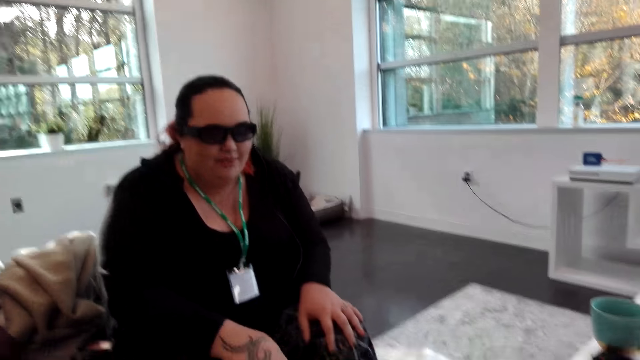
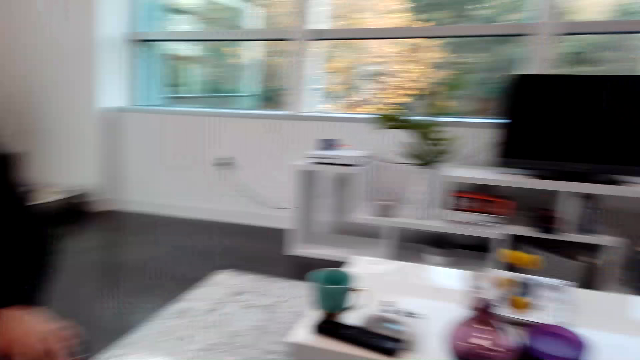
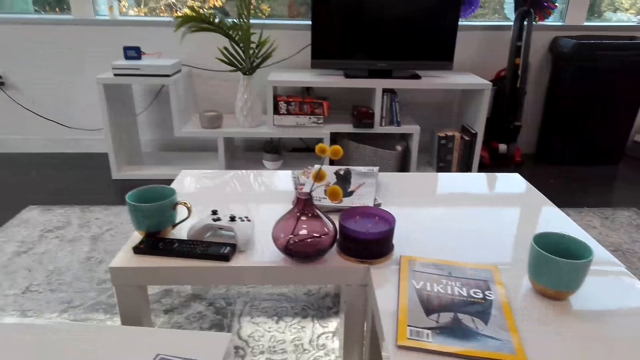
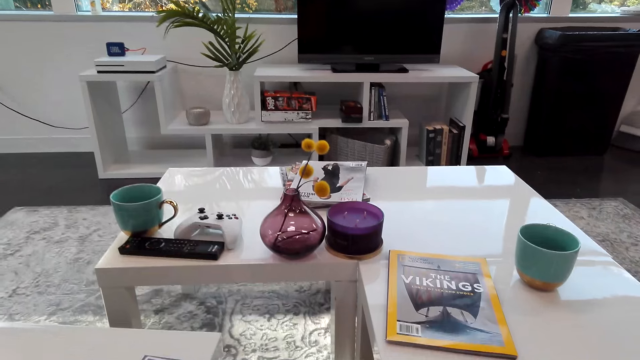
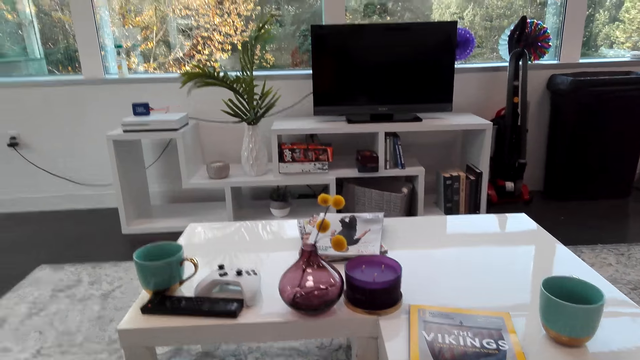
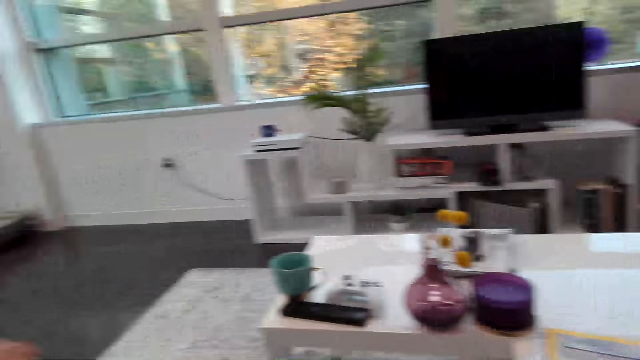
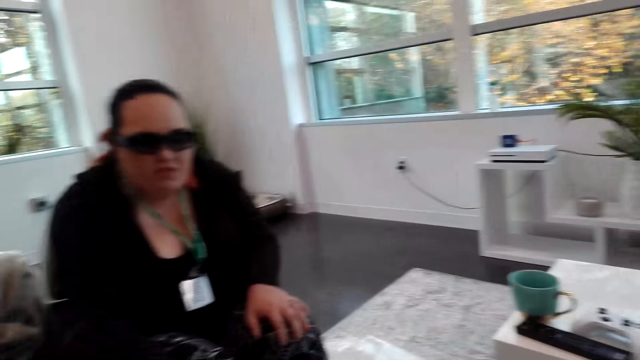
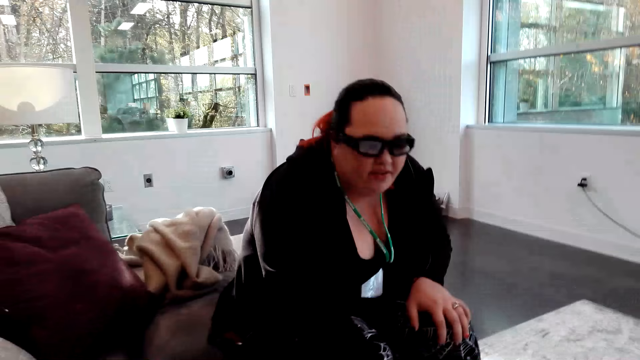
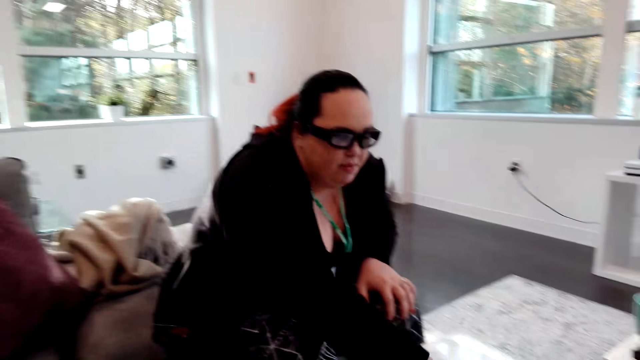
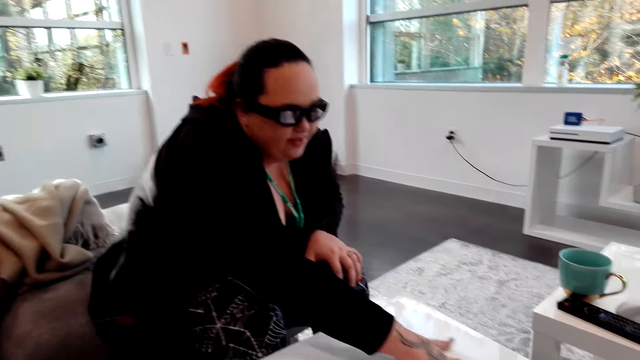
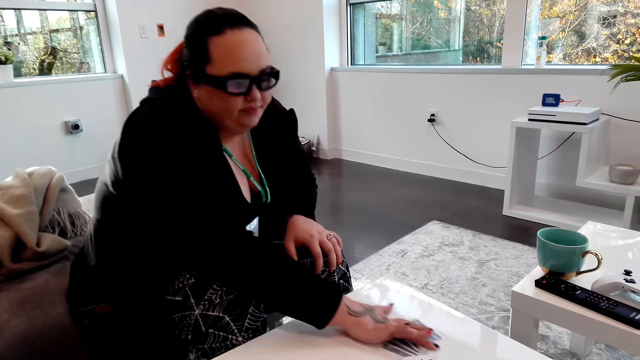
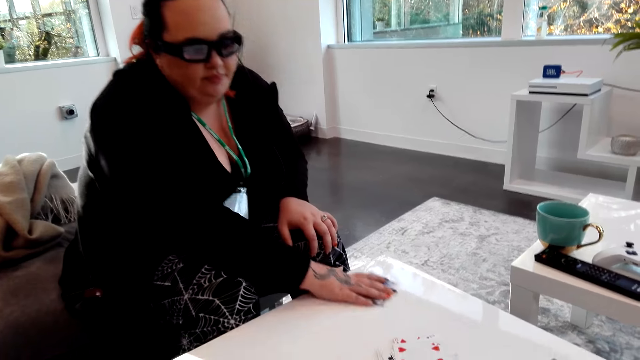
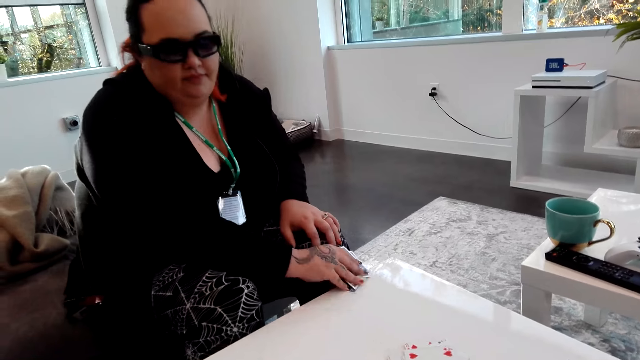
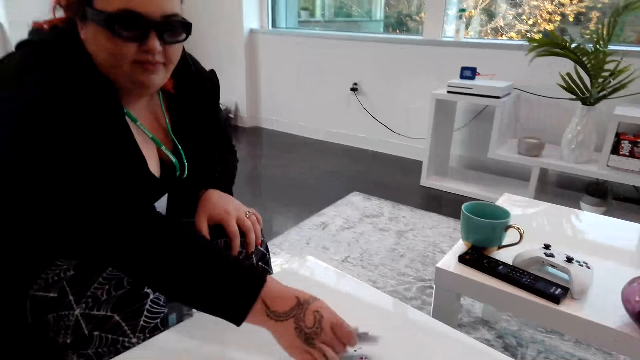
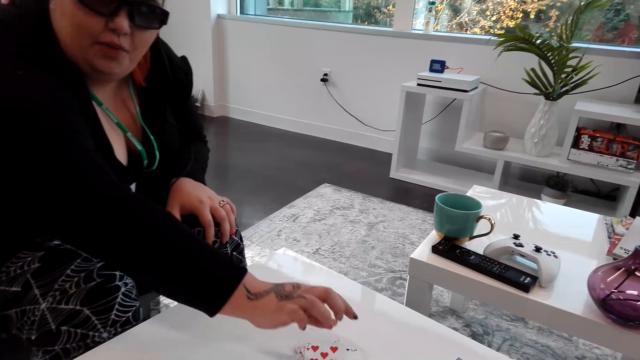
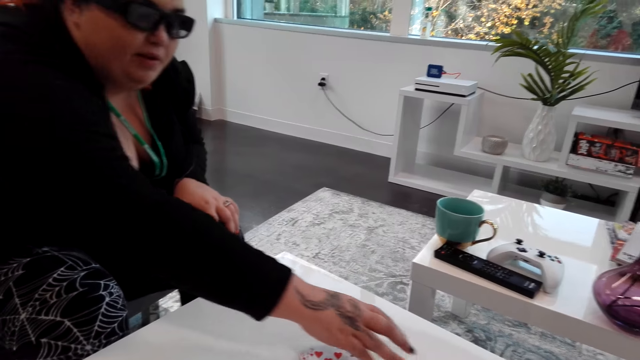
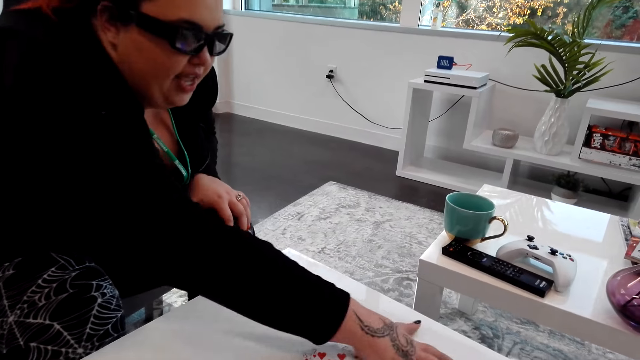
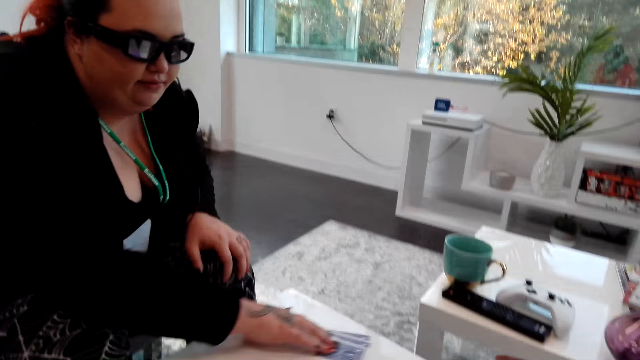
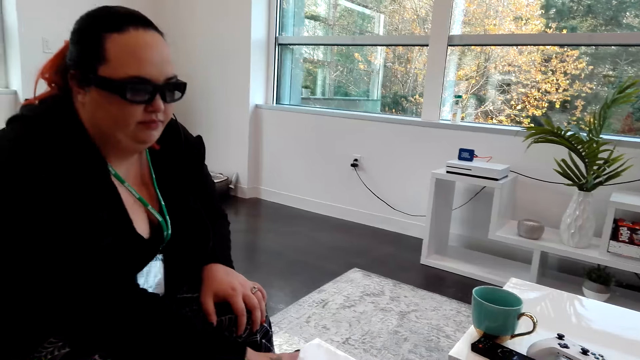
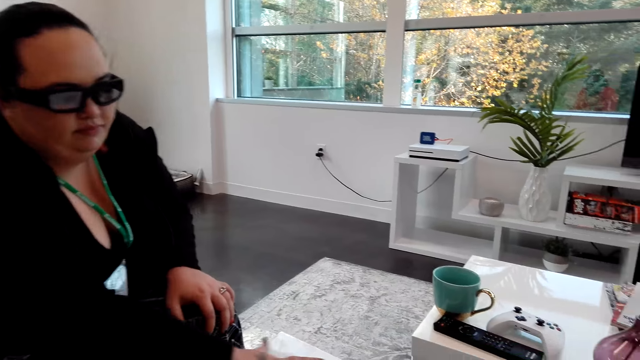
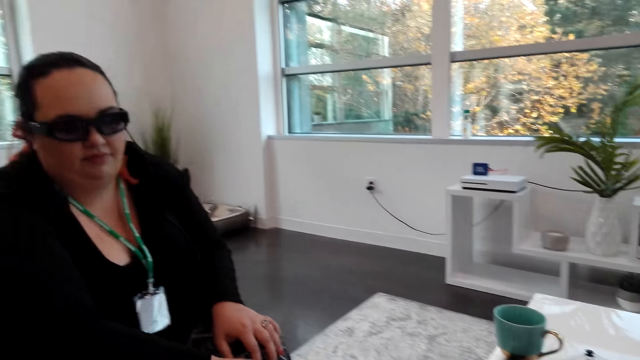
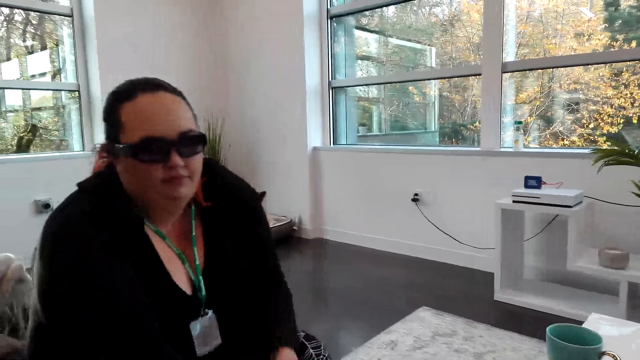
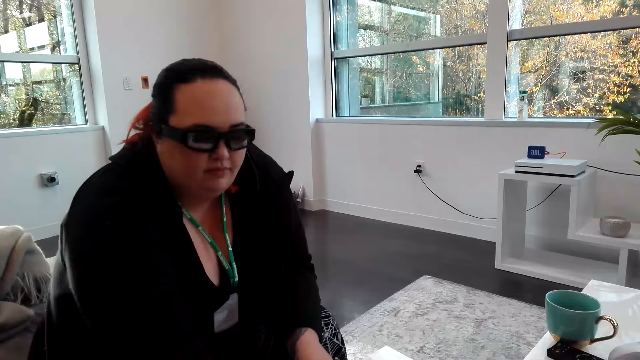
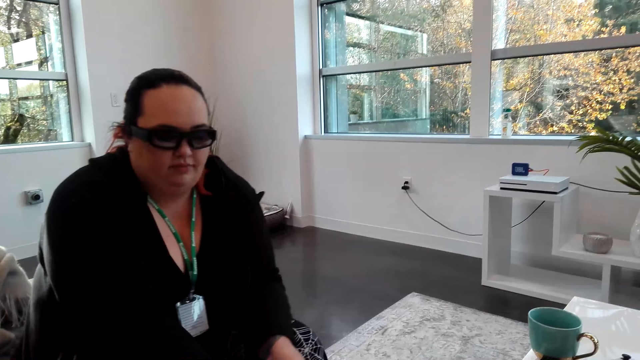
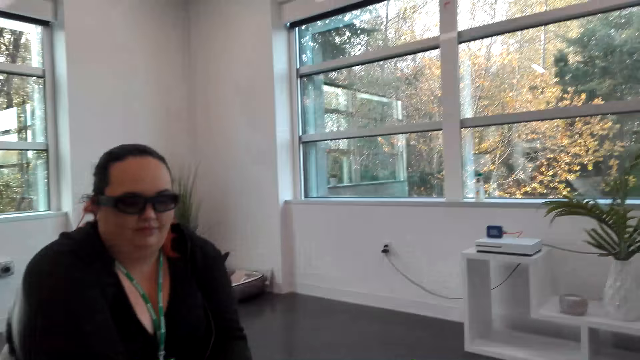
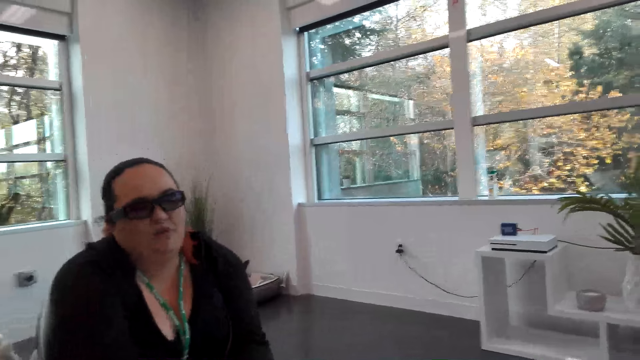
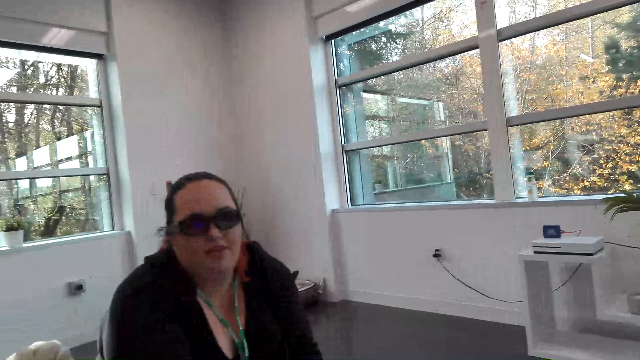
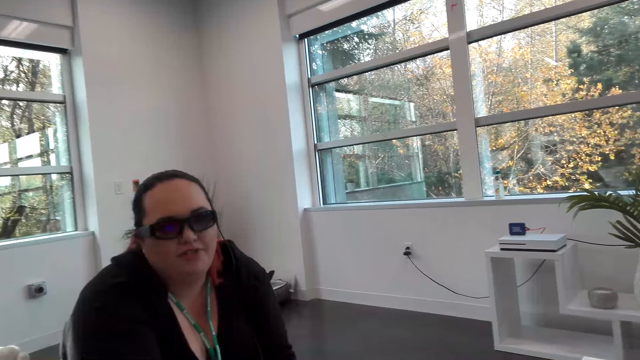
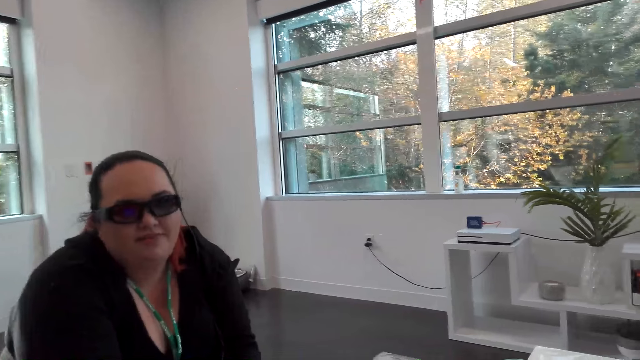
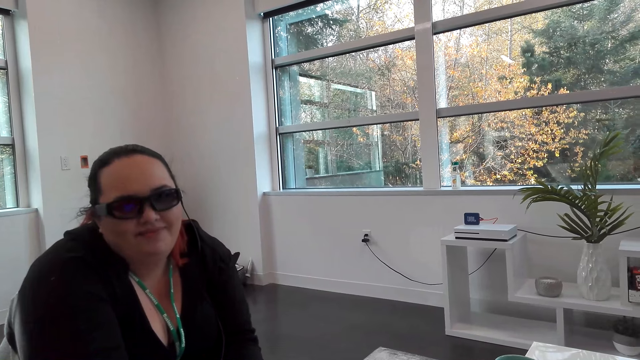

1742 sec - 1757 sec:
The camera wearer looks around. They dialog with a woman. The woman picks cards. The woman places the cards on the table. The camera wearer dialogs with the woman.

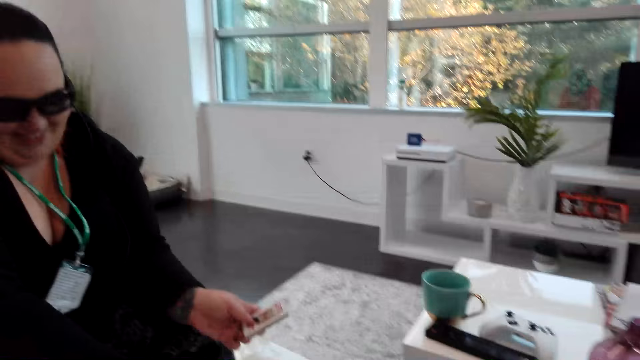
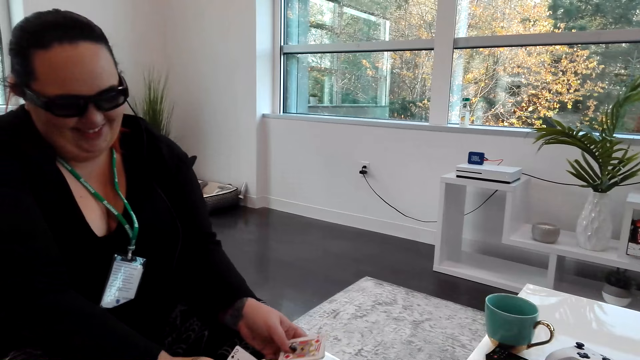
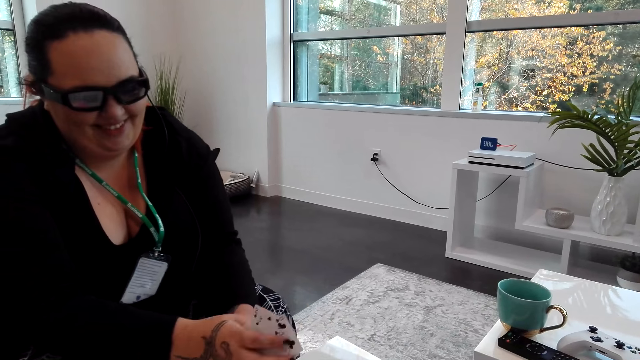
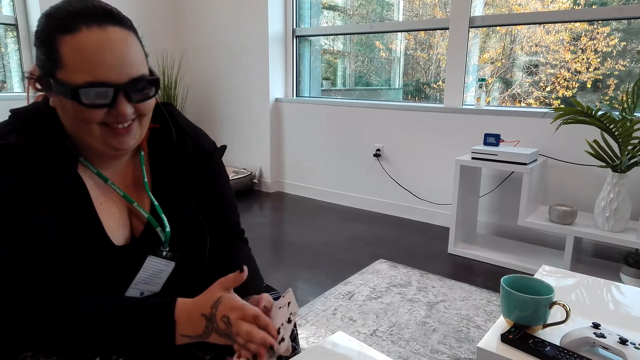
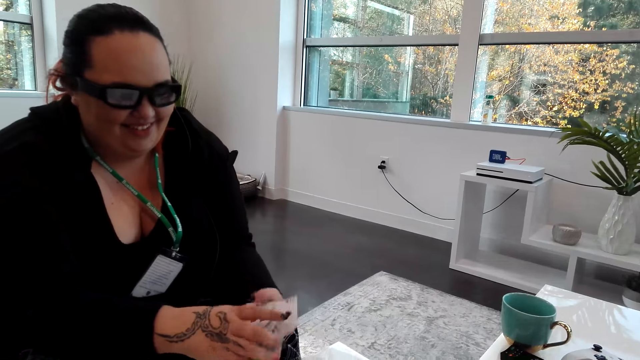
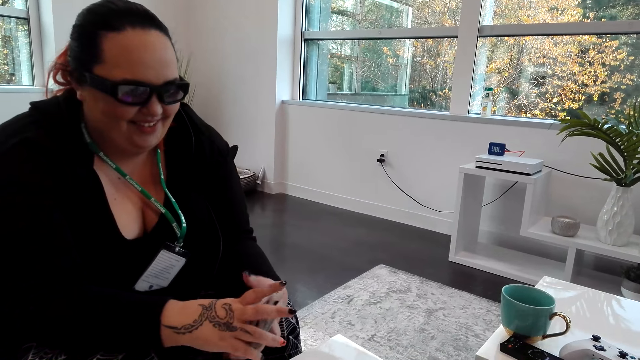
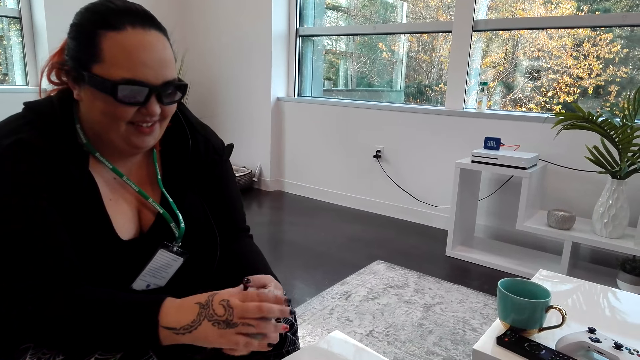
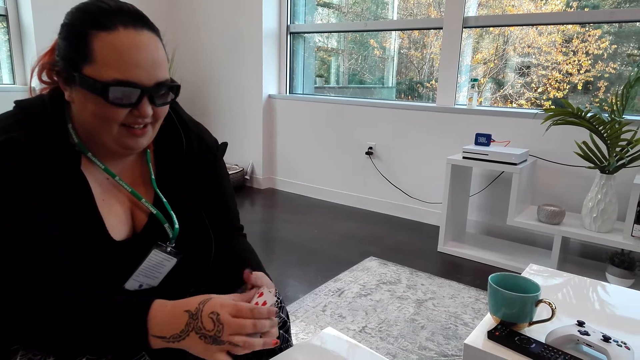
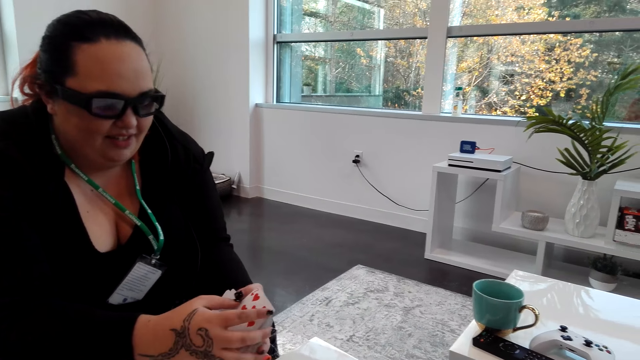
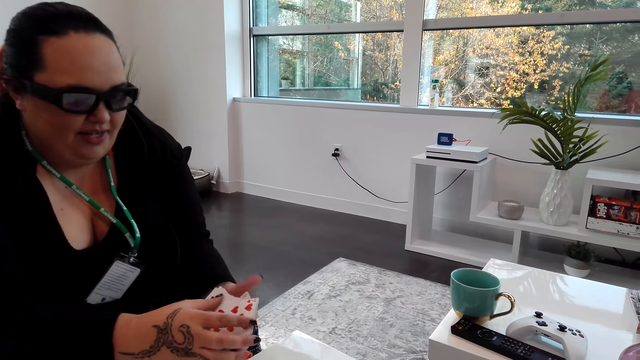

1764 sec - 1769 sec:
A woman picks cards.
